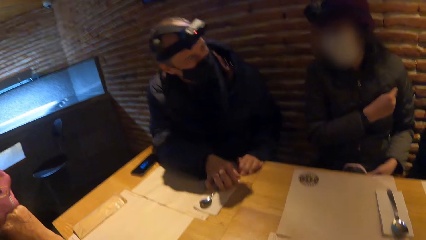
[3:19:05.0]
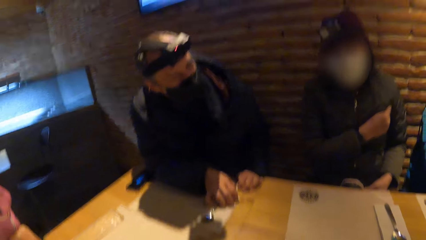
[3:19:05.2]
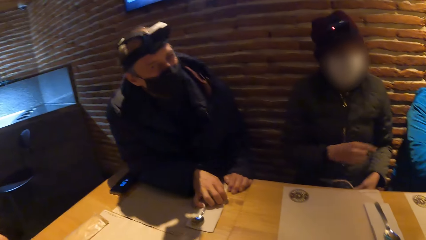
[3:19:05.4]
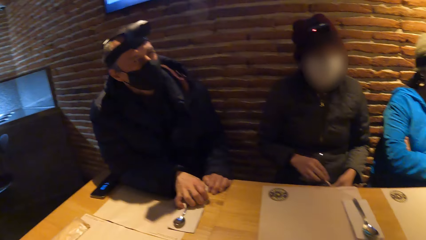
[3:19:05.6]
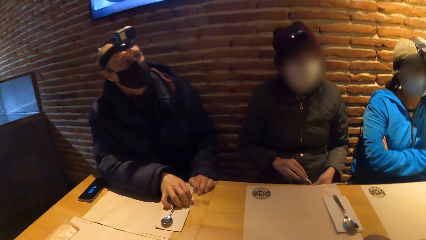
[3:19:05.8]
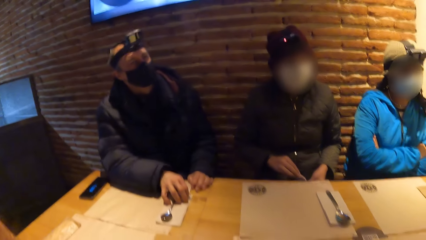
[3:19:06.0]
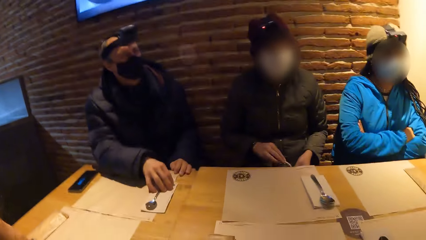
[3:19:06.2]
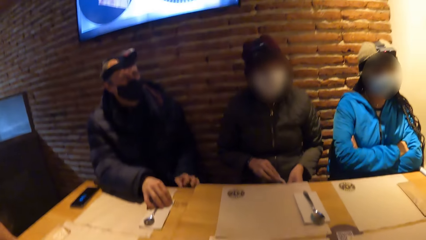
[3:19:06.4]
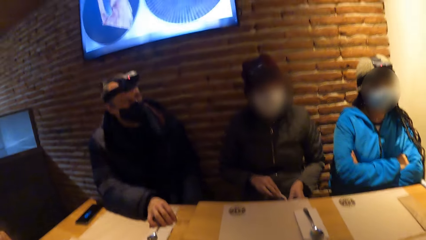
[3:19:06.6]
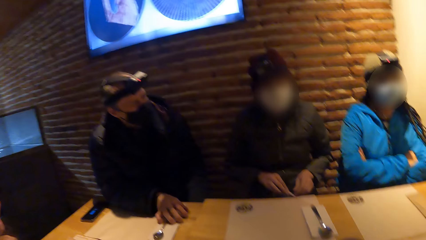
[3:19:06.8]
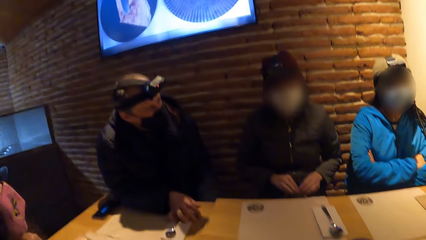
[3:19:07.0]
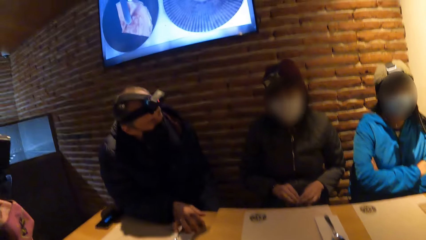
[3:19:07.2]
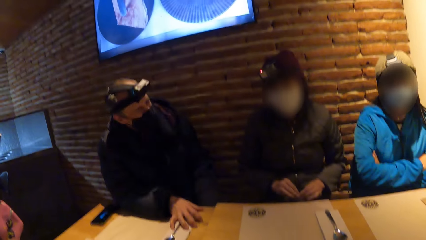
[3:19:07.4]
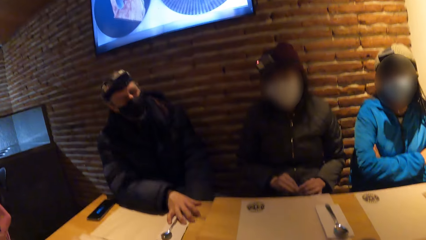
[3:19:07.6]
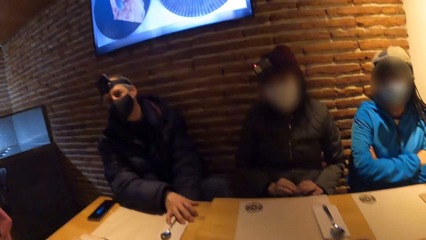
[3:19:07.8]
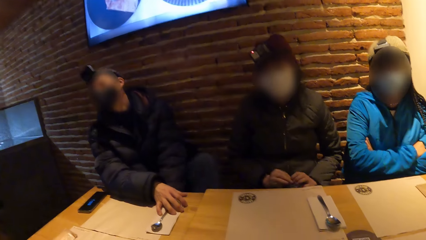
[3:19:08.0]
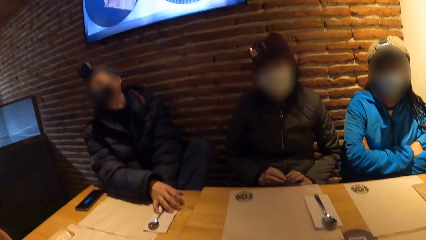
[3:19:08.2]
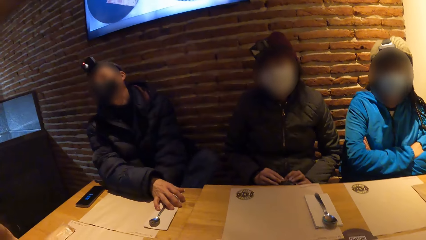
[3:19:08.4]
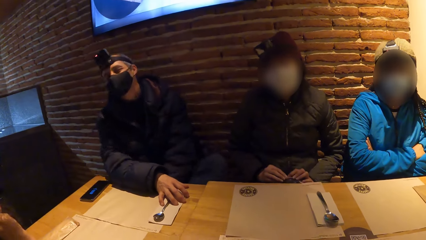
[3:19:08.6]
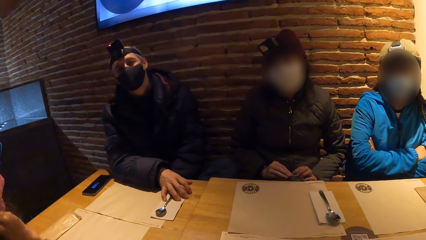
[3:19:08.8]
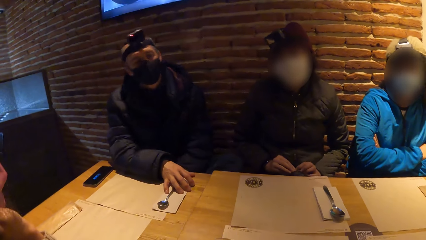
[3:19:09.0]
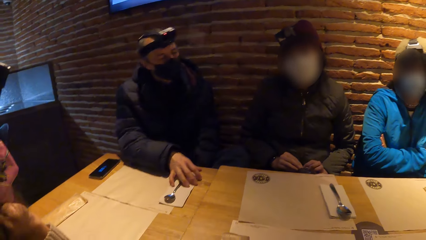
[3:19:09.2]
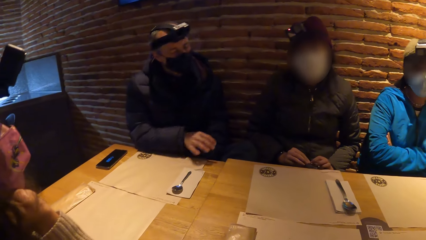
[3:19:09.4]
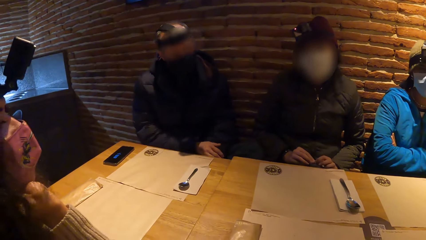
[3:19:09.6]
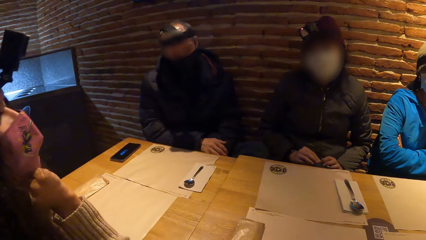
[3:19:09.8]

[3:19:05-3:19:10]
The camera wearer looks around.

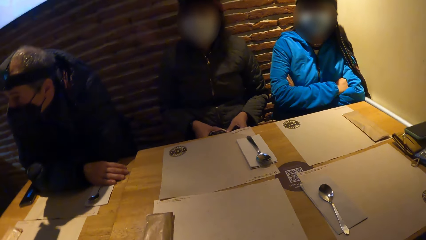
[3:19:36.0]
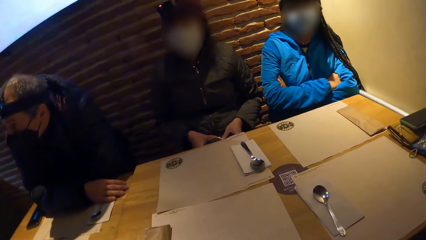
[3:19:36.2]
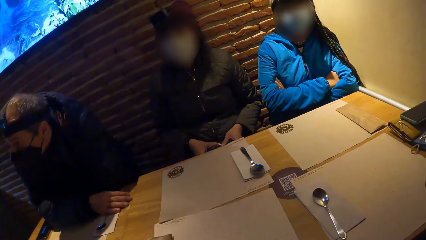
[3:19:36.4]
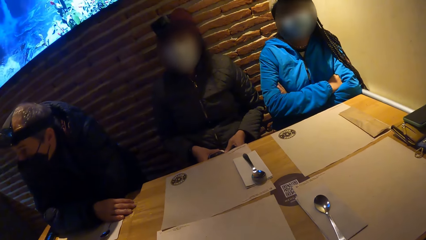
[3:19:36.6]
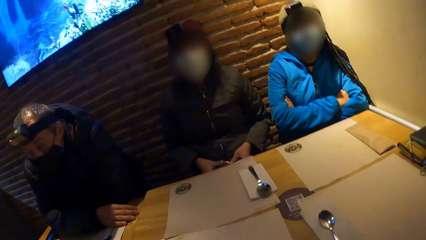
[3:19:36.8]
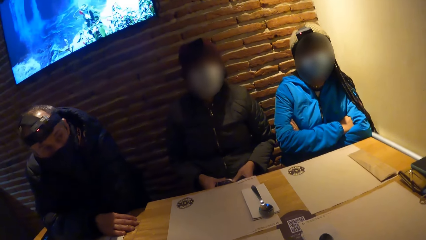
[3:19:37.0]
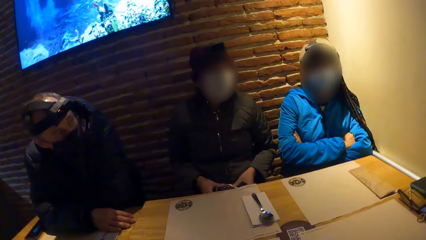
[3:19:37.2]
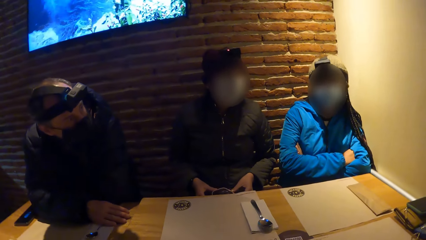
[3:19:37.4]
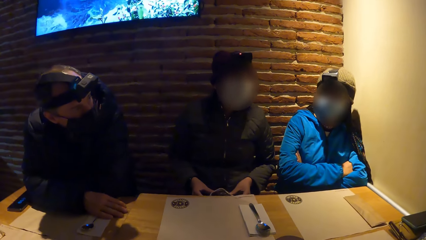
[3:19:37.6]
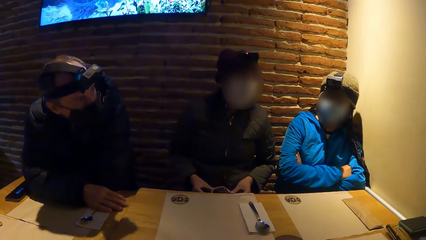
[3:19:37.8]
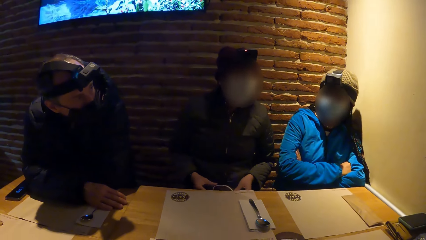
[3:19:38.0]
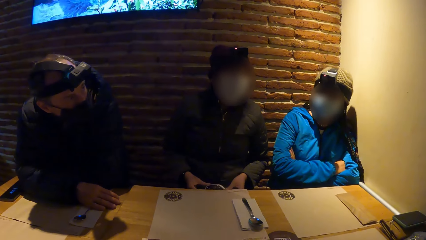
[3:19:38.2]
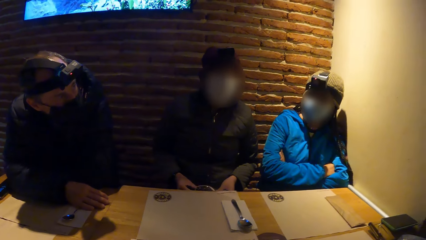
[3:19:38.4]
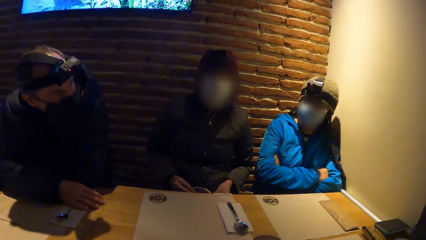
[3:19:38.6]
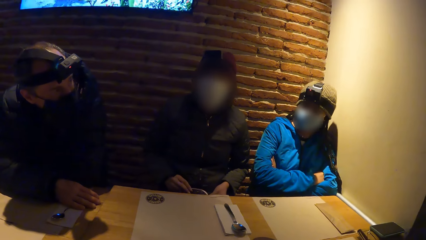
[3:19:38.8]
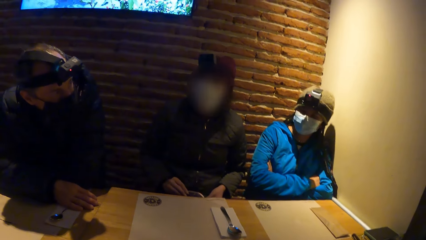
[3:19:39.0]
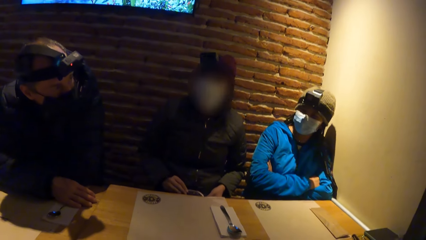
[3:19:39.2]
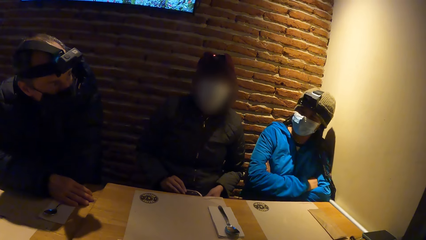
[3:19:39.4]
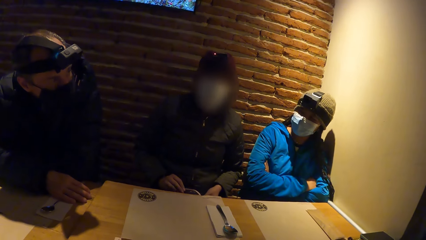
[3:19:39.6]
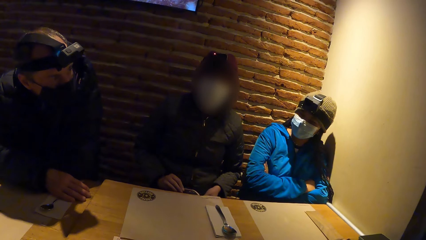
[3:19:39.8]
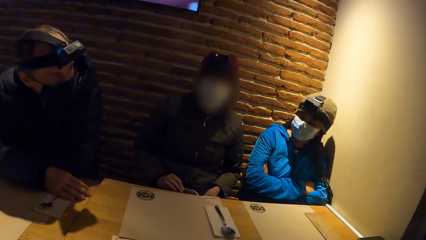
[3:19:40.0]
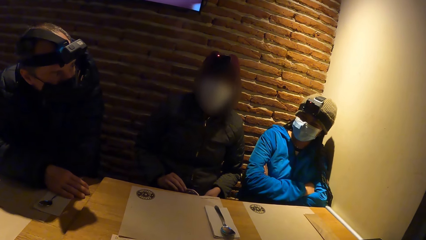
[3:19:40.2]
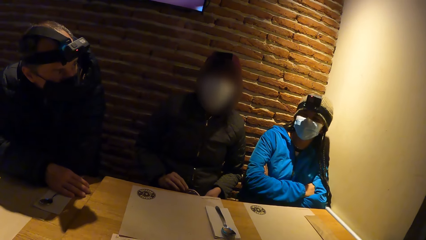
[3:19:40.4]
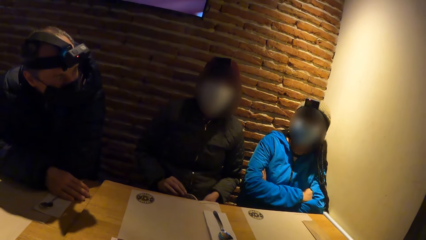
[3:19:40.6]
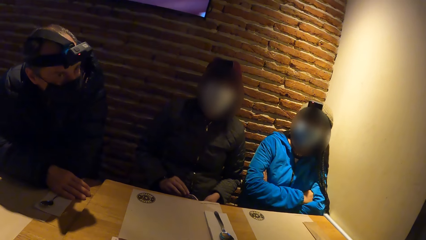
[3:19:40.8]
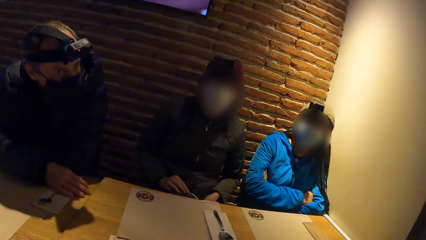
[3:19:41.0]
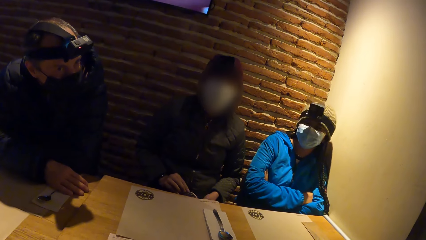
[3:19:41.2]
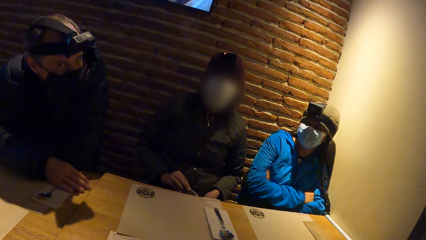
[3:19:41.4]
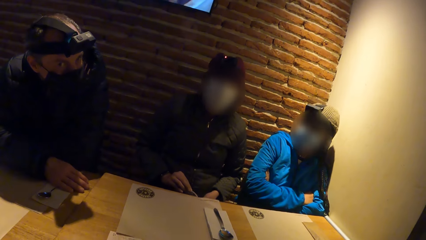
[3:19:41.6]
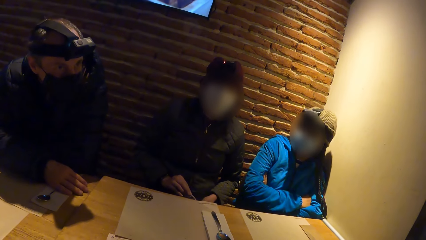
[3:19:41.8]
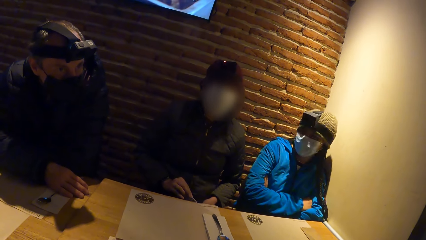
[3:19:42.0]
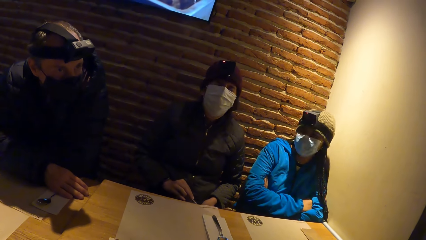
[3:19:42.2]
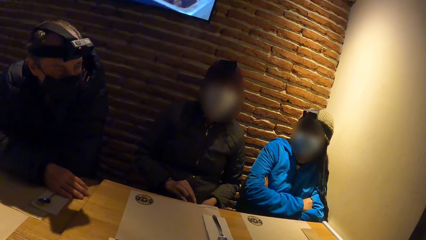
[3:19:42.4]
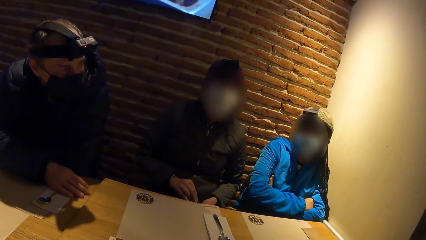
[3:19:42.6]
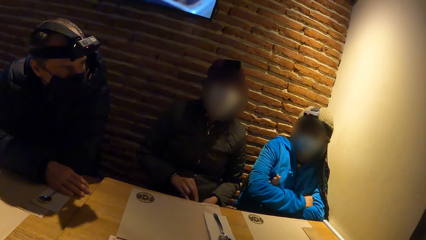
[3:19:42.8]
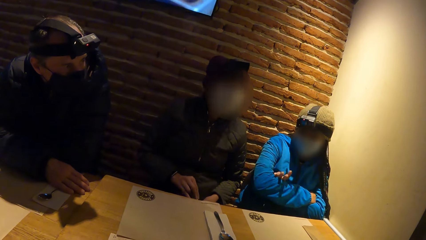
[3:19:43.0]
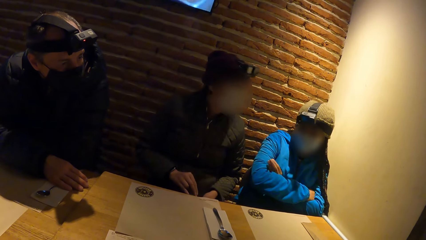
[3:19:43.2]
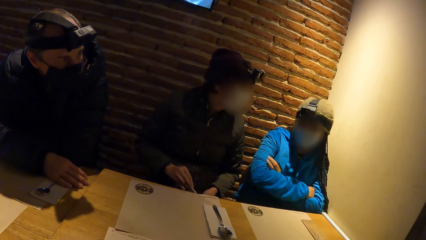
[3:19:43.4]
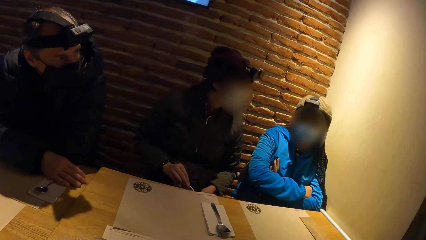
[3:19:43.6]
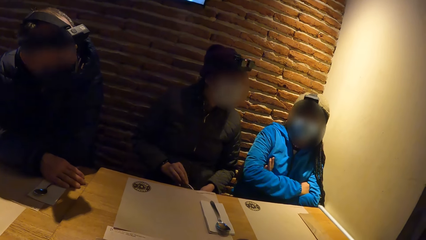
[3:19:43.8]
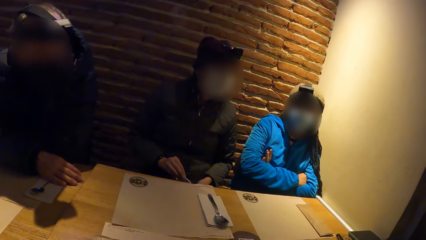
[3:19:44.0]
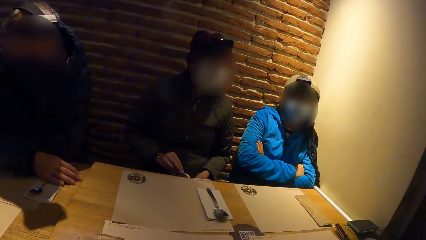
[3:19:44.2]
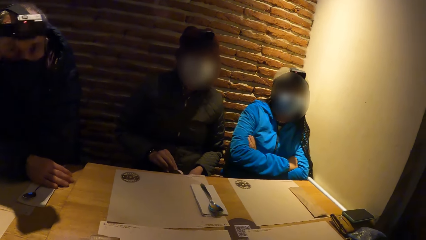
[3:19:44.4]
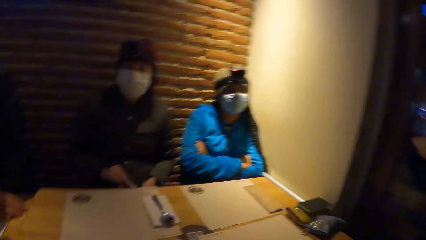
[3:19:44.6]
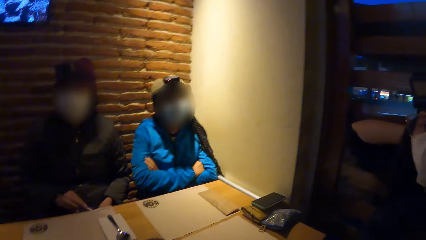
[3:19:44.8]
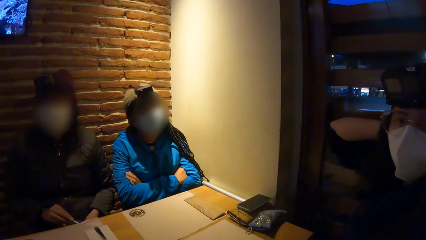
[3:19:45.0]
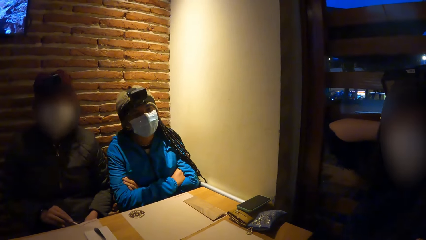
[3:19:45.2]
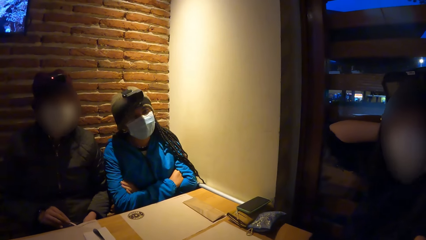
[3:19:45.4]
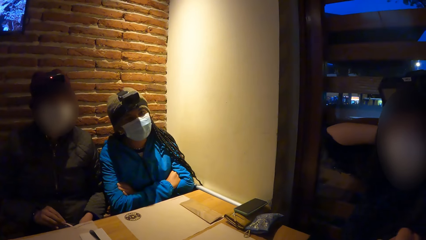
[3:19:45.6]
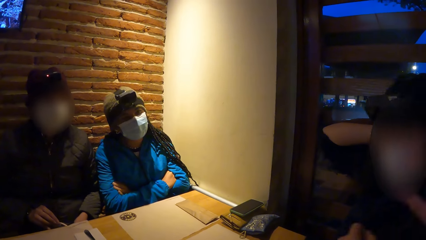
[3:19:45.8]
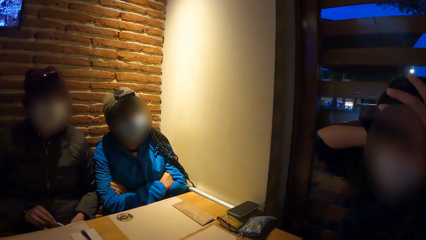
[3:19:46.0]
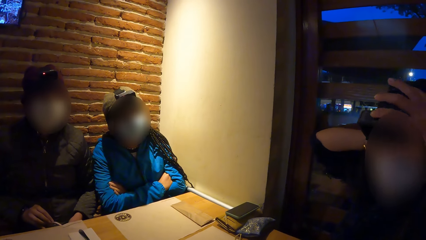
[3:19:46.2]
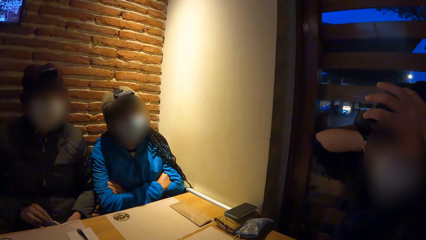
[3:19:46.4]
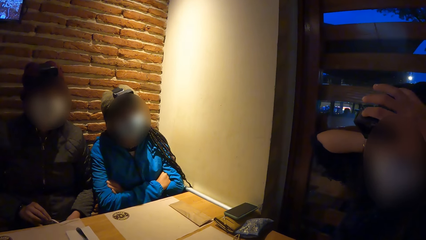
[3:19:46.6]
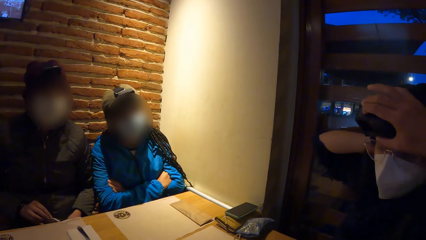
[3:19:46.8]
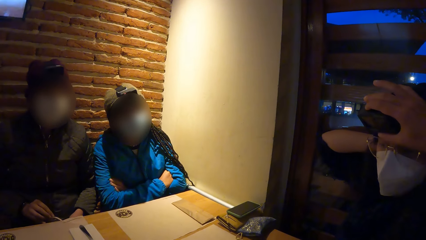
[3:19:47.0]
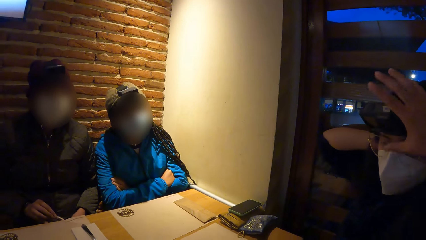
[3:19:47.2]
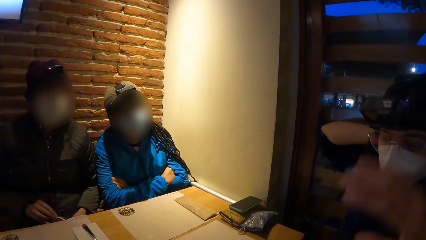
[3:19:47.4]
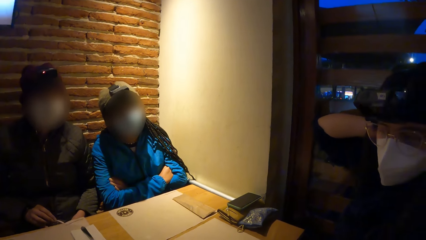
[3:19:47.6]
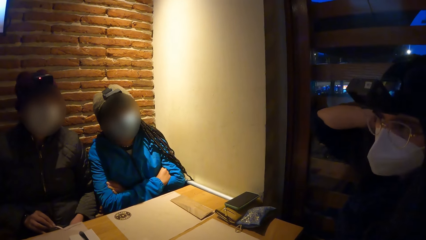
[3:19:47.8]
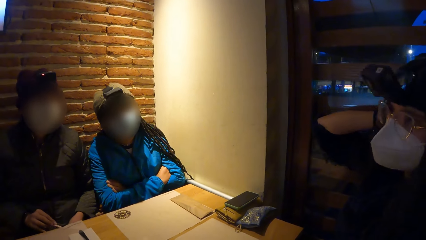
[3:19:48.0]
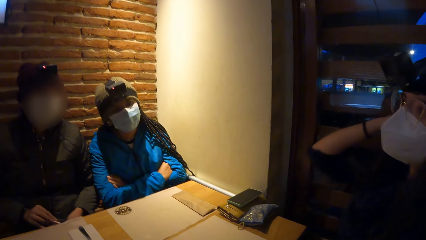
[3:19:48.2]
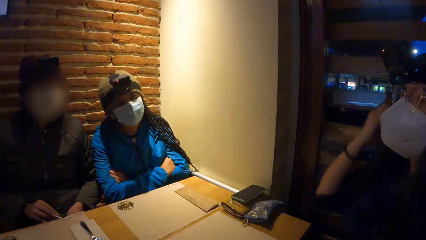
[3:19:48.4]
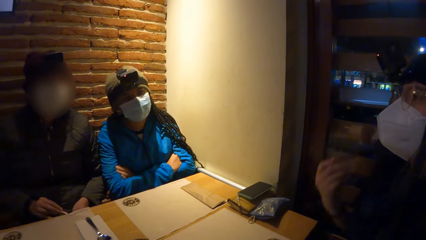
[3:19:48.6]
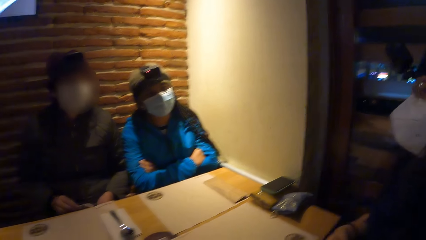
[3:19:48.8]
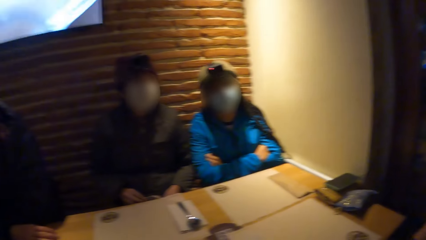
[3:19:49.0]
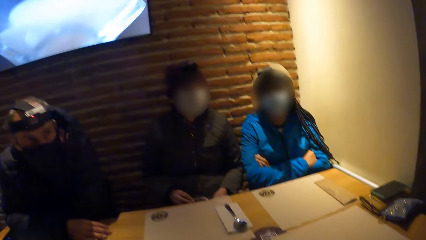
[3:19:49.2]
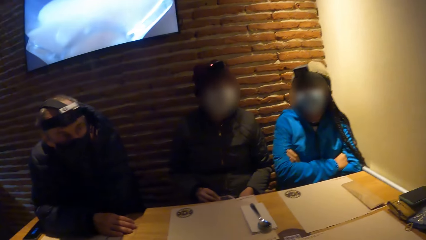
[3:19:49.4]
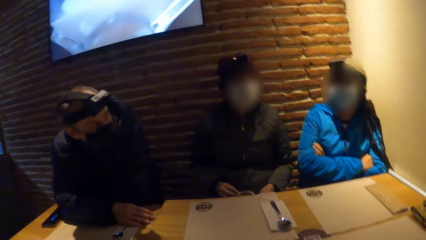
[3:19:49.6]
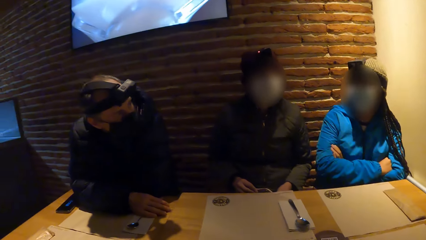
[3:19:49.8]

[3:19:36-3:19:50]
A woman interacts with the camera wearer, another woman and a man. The camera wearer taps a camera on the head of a third woman with her right hand. A man adjusts a camera on his head.
